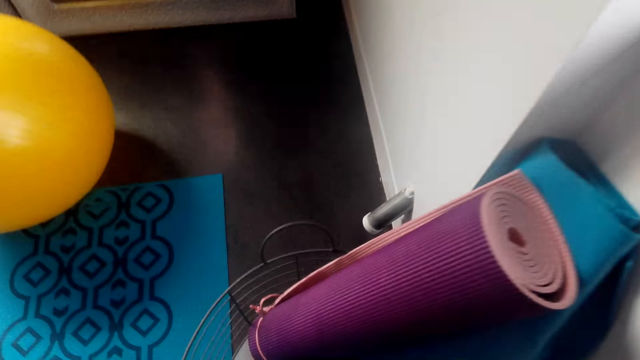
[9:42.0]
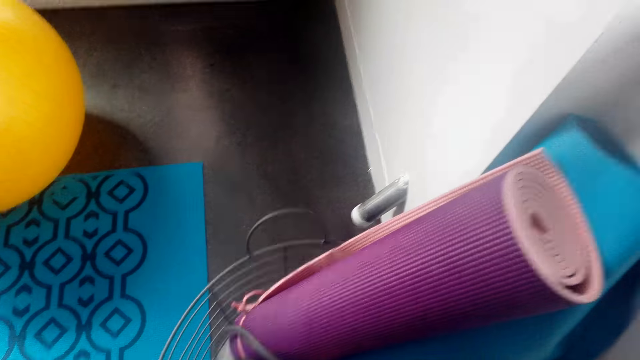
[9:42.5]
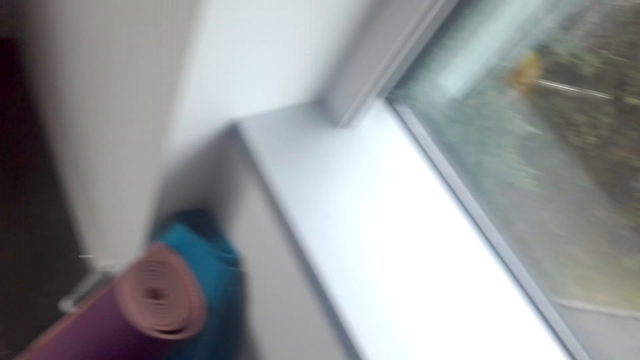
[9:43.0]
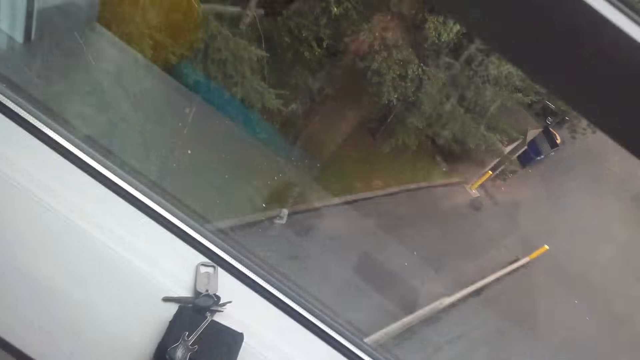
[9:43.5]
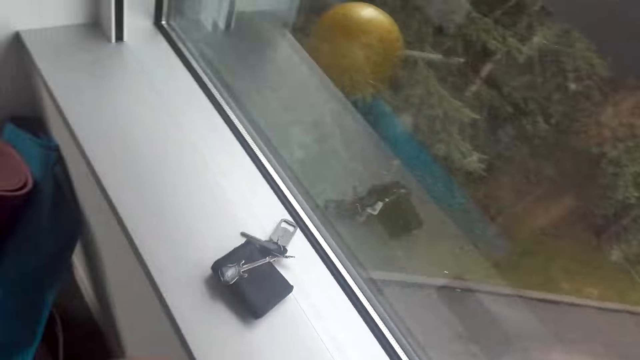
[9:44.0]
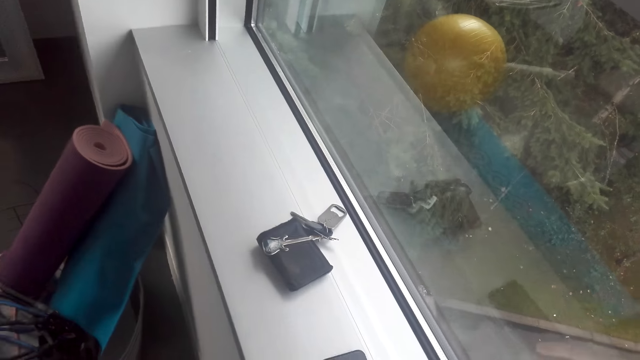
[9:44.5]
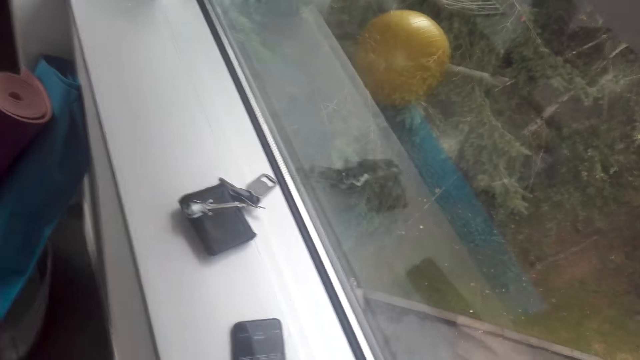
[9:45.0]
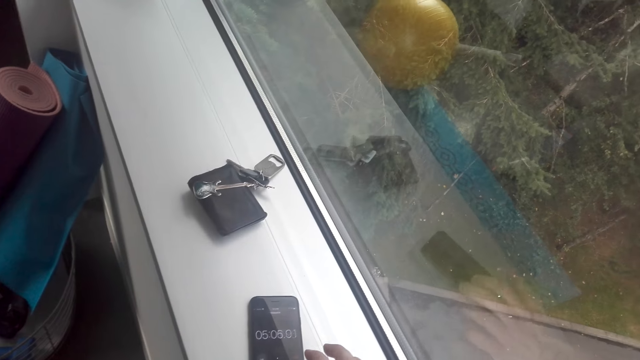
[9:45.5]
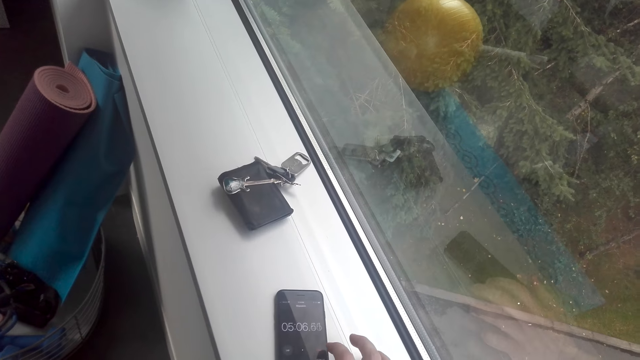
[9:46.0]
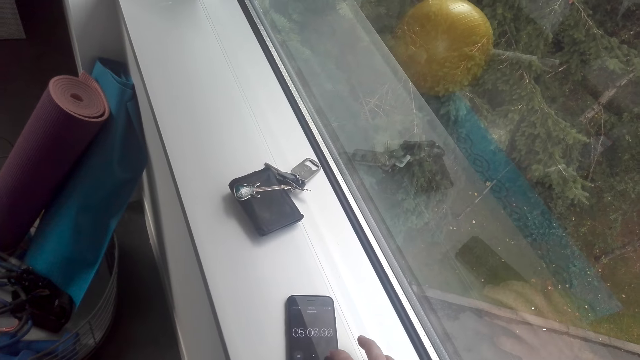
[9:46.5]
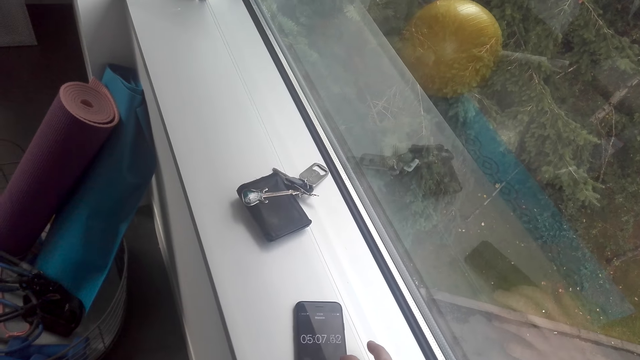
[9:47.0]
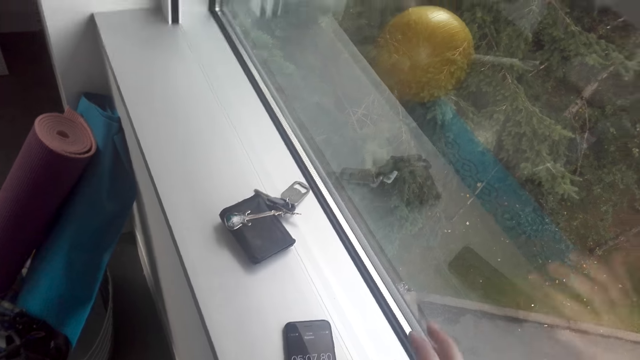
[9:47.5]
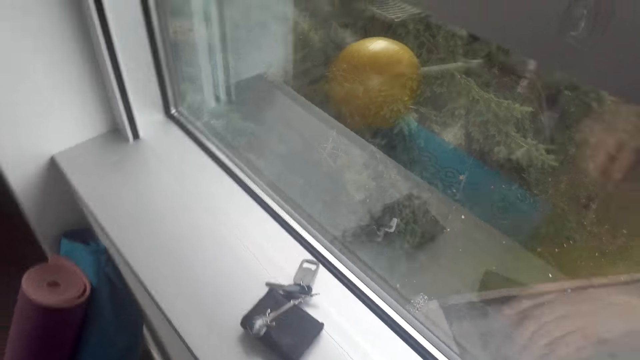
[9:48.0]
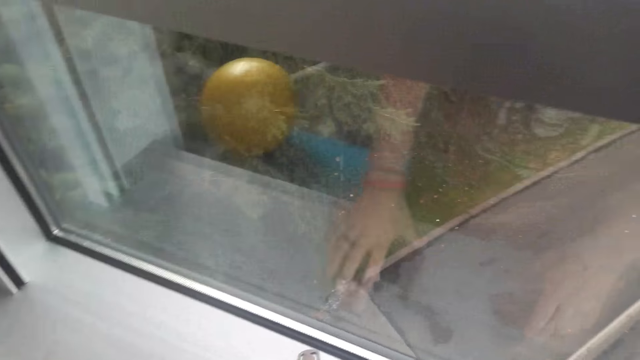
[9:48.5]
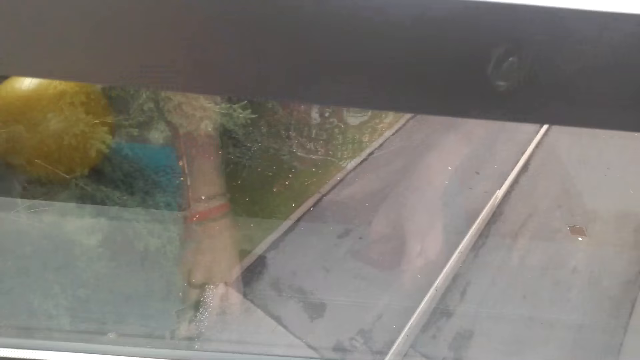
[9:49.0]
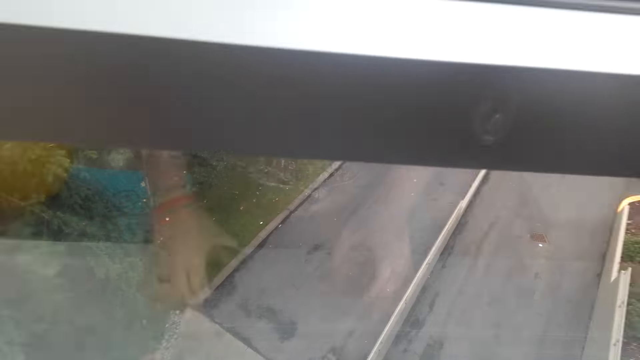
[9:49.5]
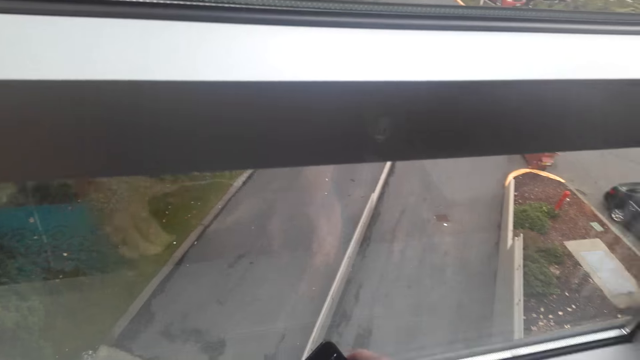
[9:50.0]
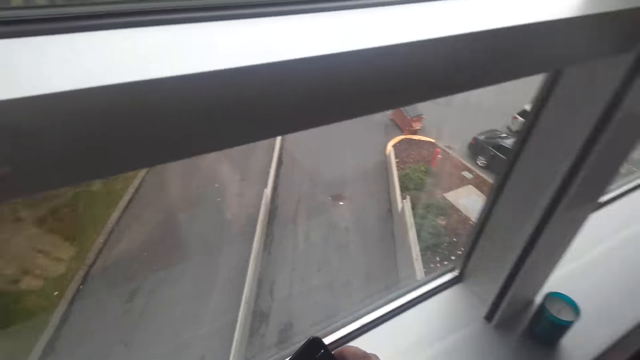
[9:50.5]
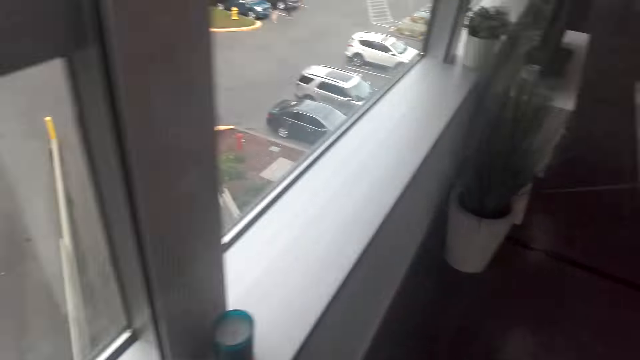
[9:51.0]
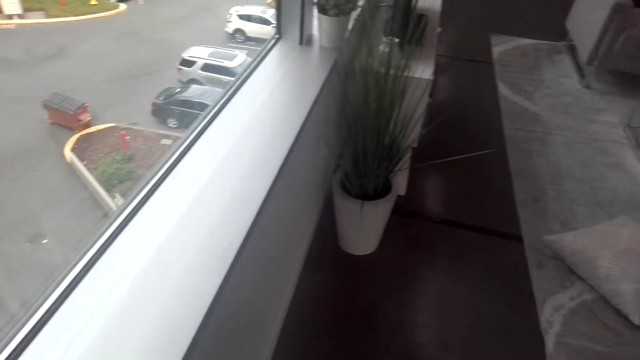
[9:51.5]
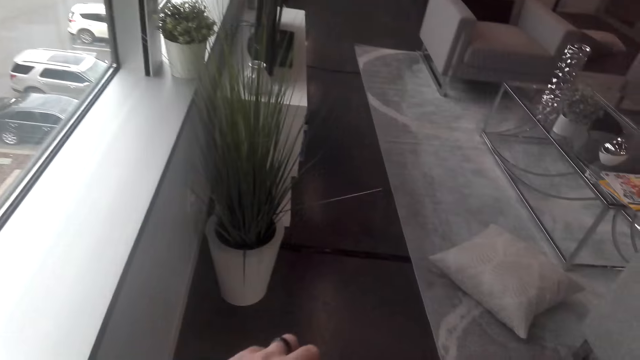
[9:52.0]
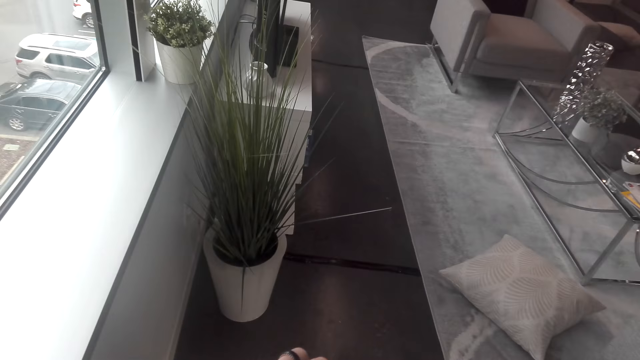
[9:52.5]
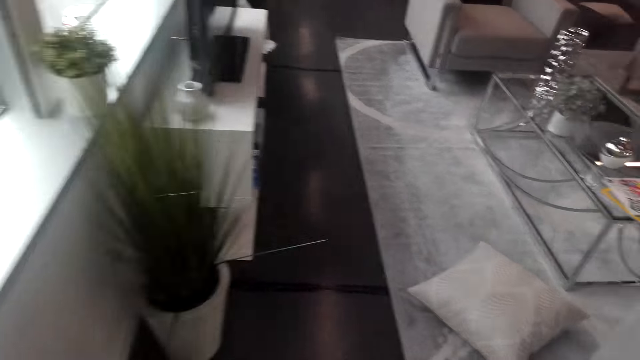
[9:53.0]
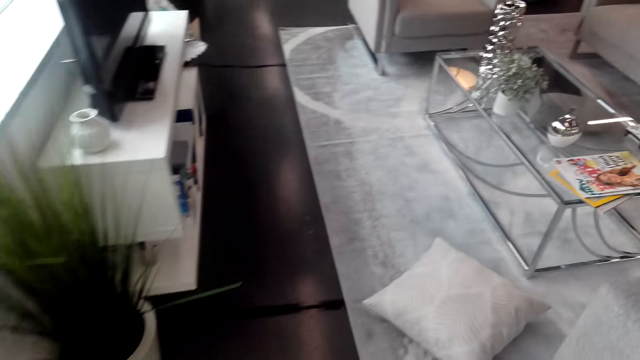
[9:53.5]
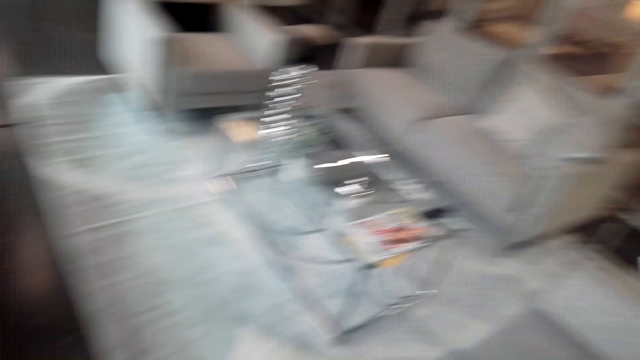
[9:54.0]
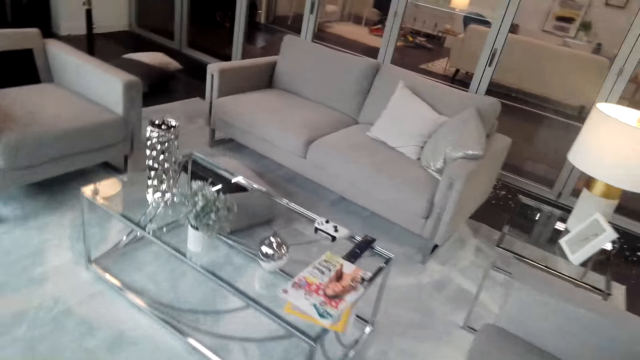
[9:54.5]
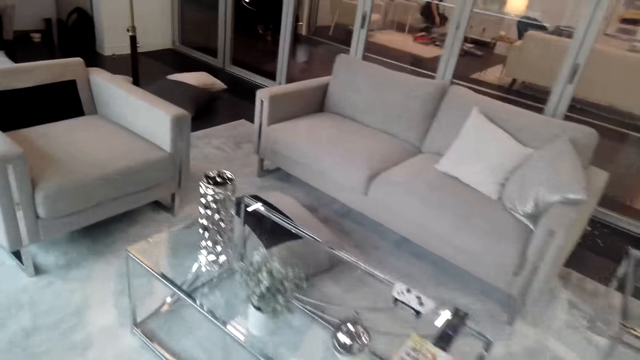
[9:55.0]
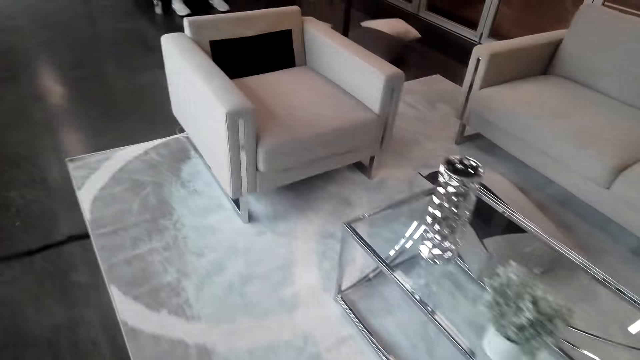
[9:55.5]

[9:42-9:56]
The camera wearer puts the fit monkey gym in the metal basket. They look around the house. They operate the phone on the table. They pick the keys. They pick up the phone from the table. They look around the house. They walk around the house.

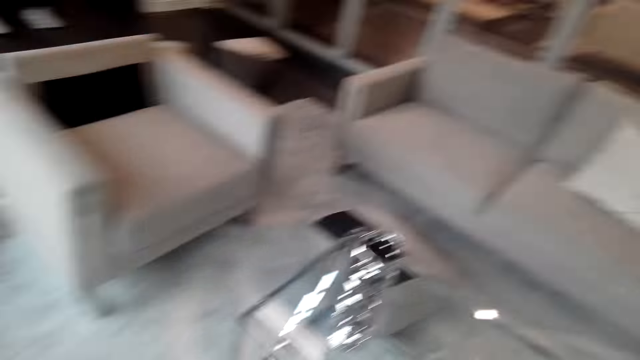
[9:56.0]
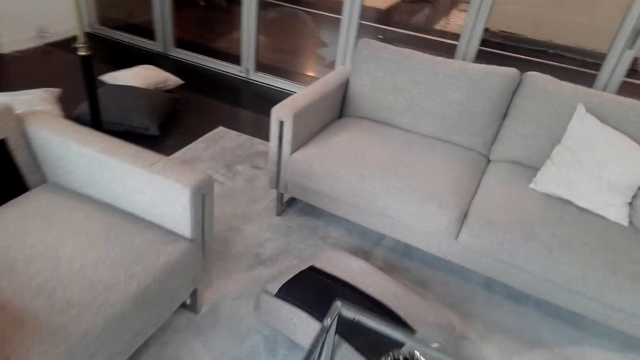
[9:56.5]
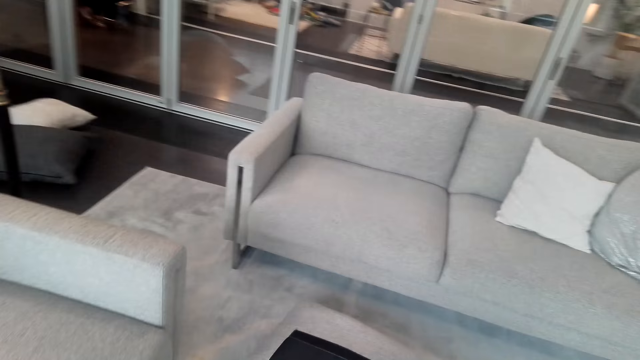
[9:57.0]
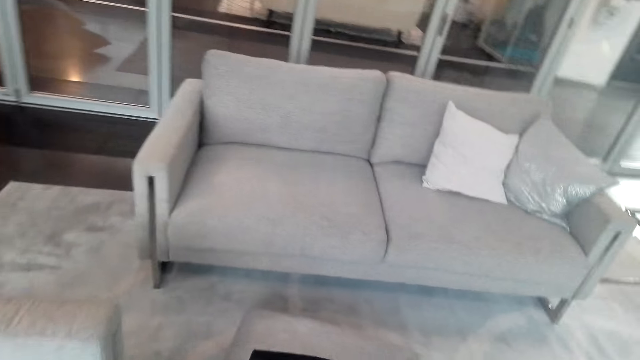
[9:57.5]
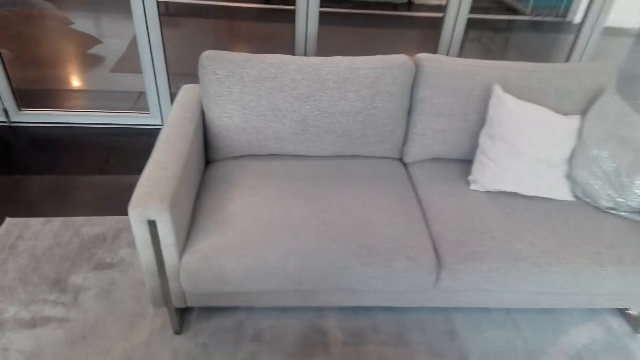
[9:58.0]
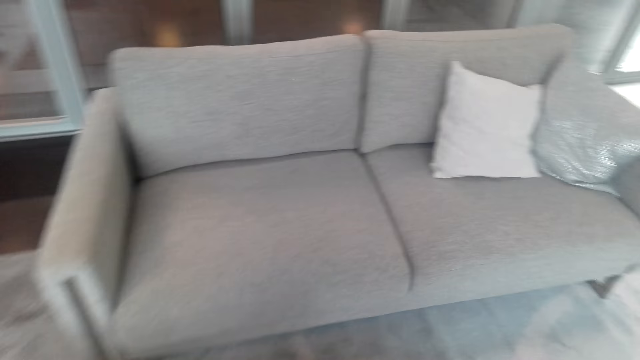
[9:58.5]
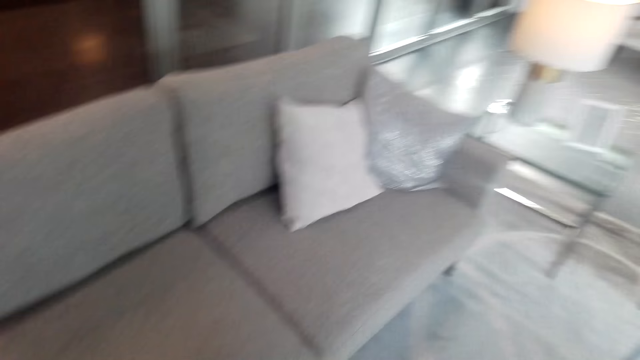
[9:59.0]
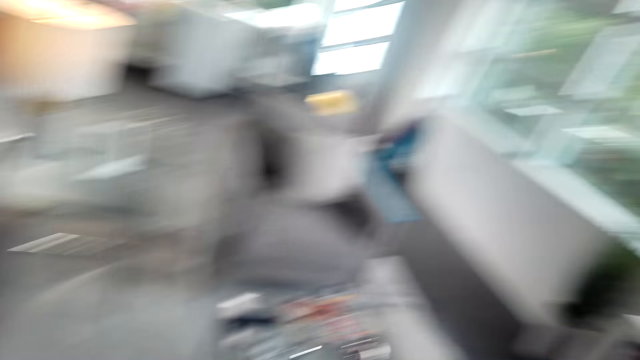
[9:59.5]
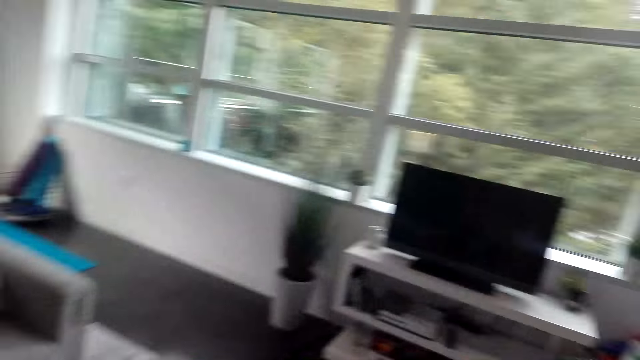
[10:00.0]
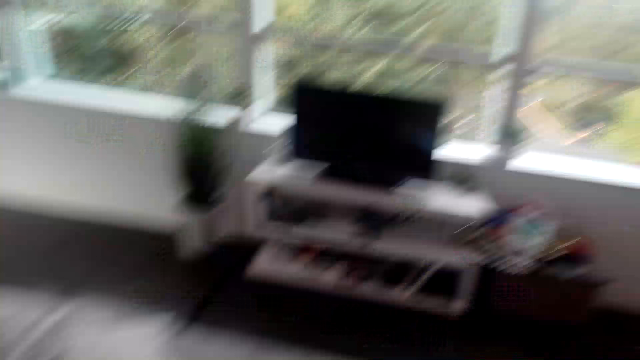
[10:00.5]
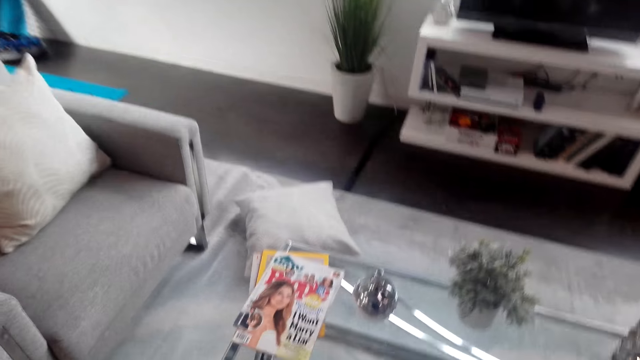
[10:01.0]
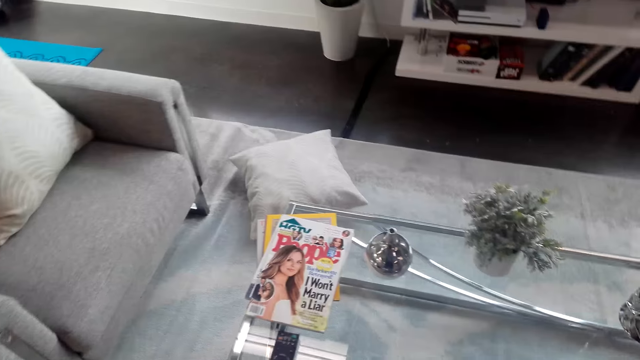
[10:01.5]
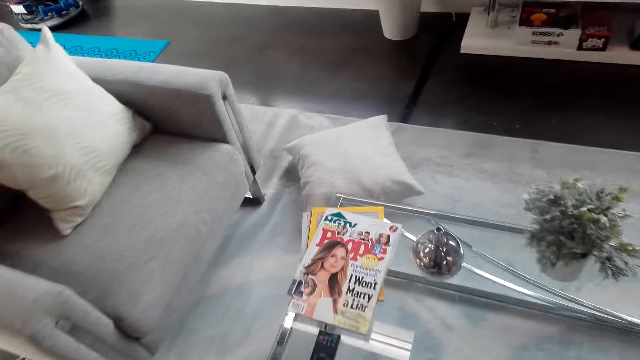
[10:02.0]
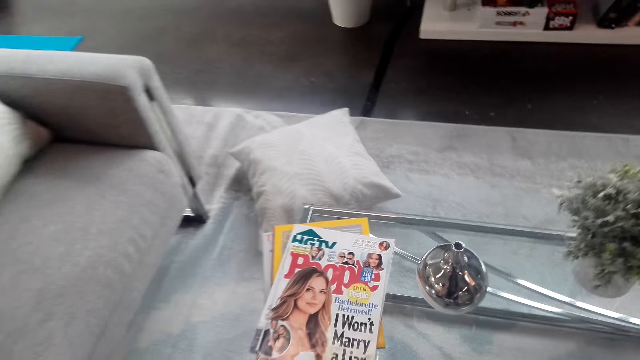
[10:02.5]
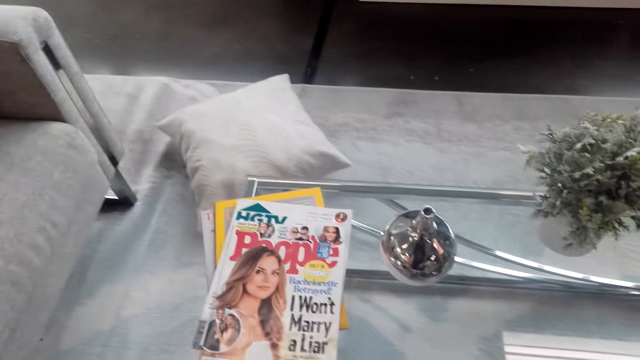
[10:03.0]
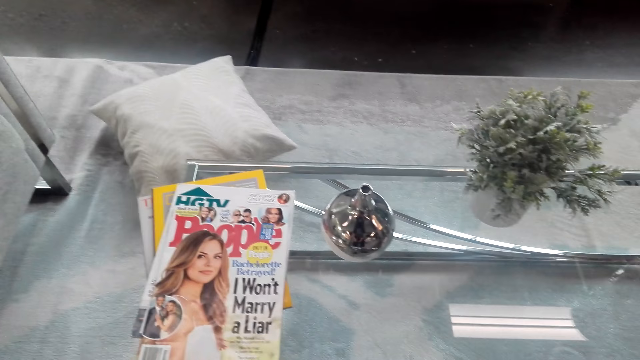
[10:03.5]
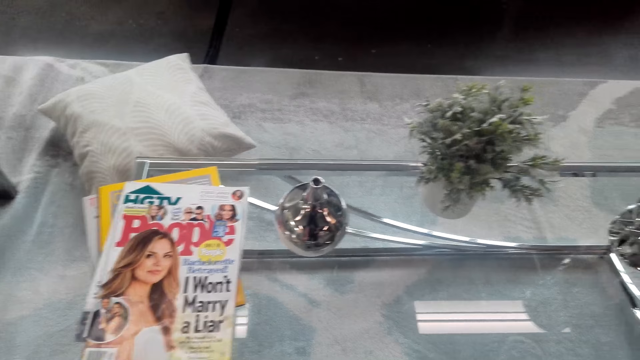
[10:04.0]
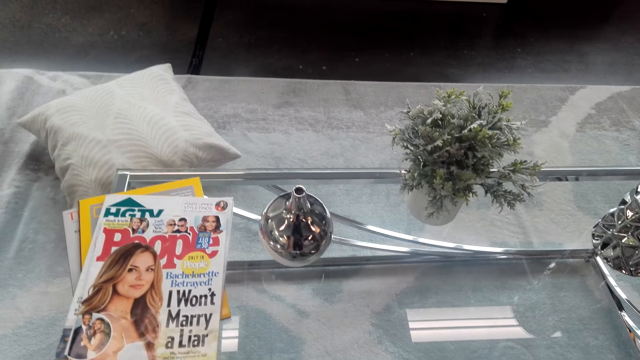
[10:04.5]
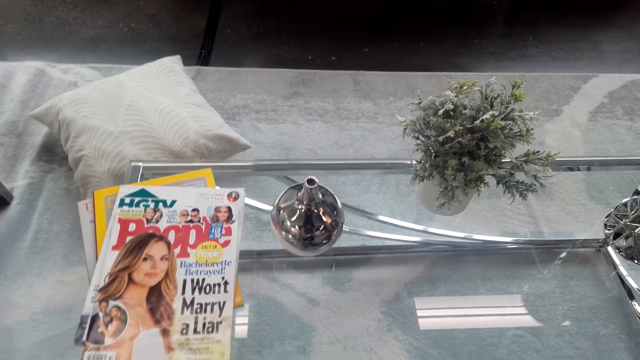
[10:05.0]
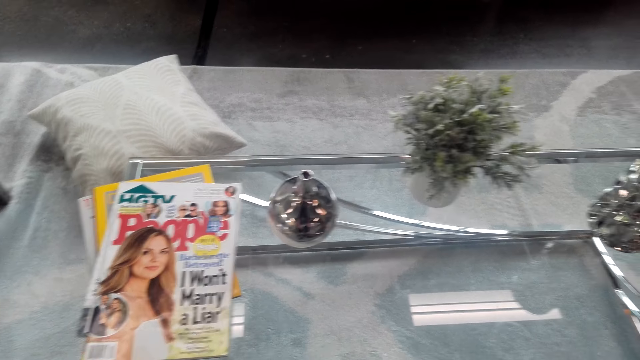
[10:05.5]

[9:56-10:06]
The camera wearer looks around the house. They stare at the book on the table. They sit on the couch.
